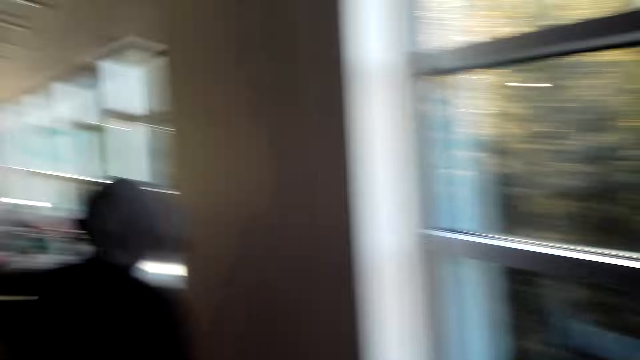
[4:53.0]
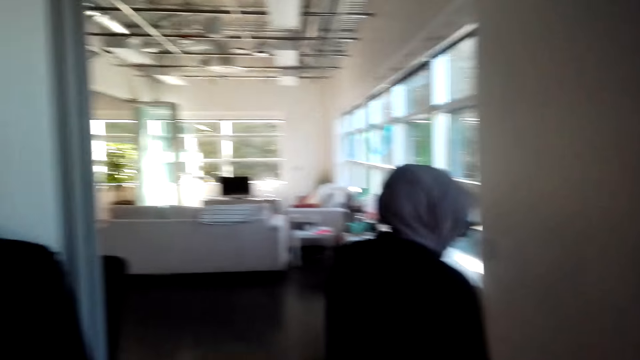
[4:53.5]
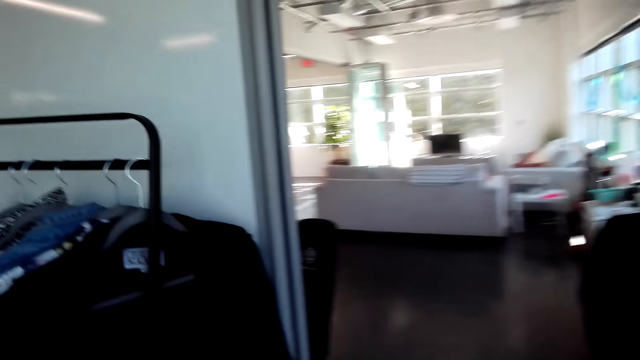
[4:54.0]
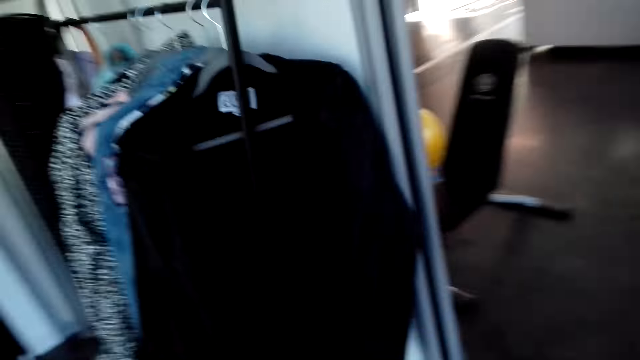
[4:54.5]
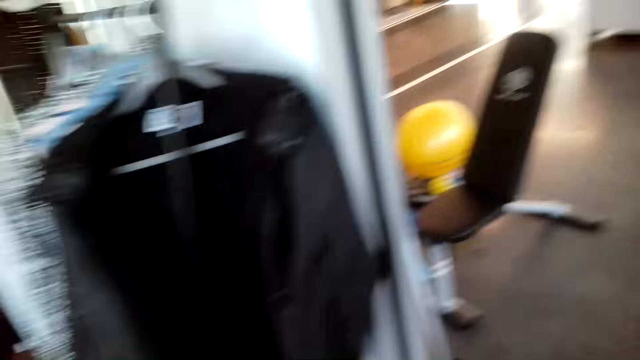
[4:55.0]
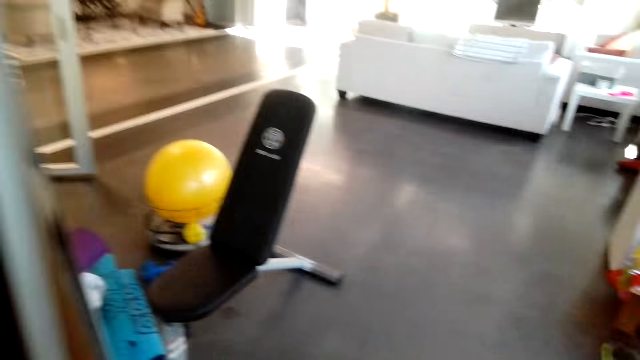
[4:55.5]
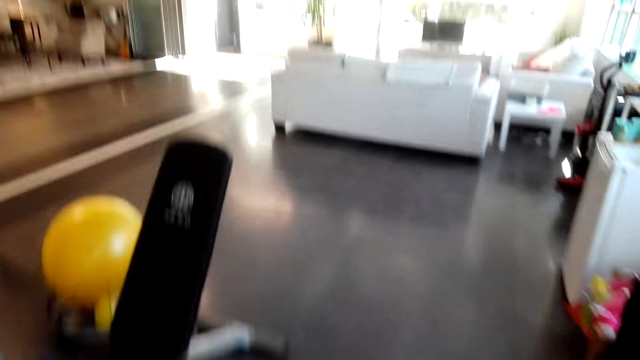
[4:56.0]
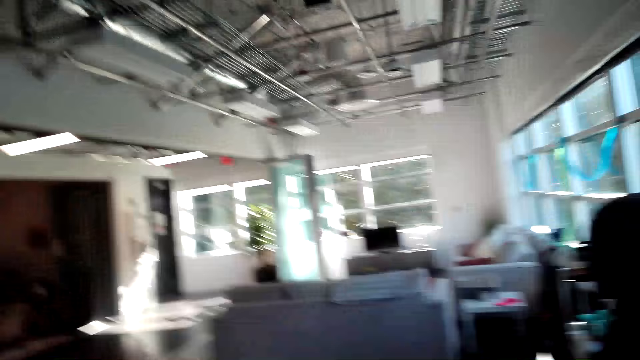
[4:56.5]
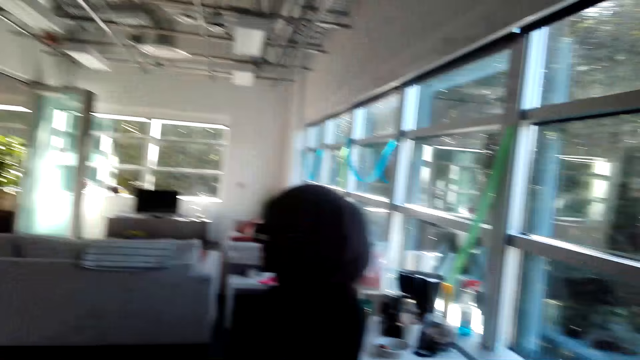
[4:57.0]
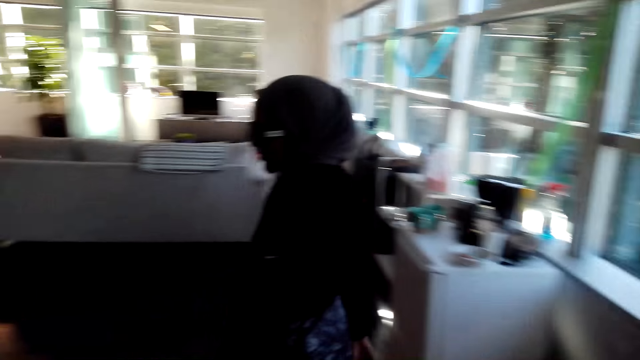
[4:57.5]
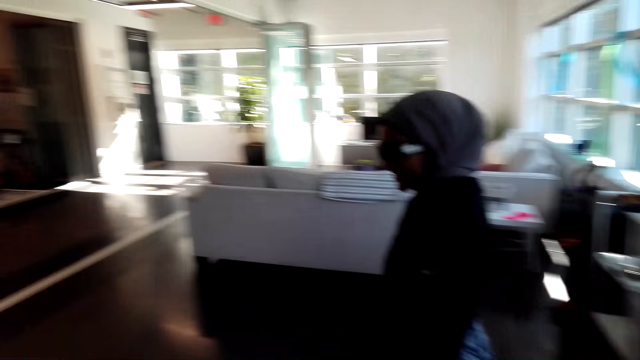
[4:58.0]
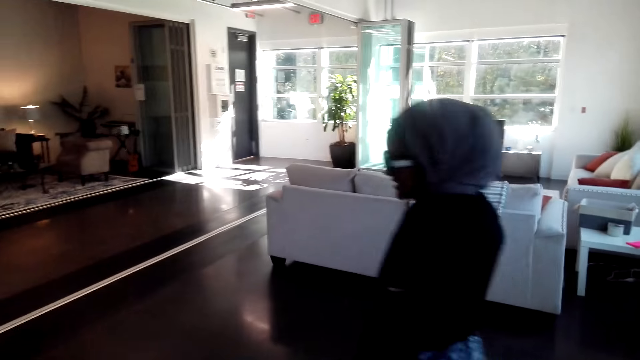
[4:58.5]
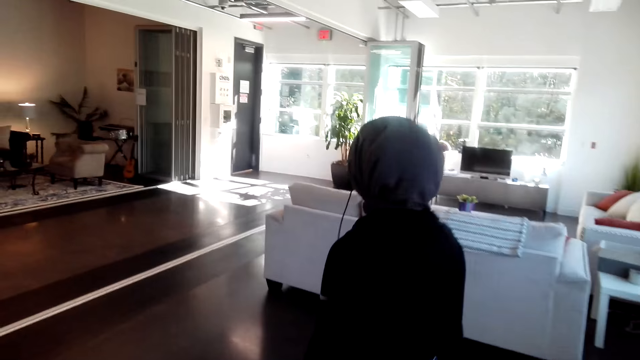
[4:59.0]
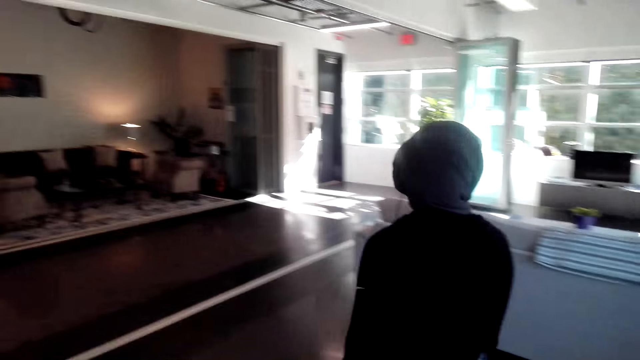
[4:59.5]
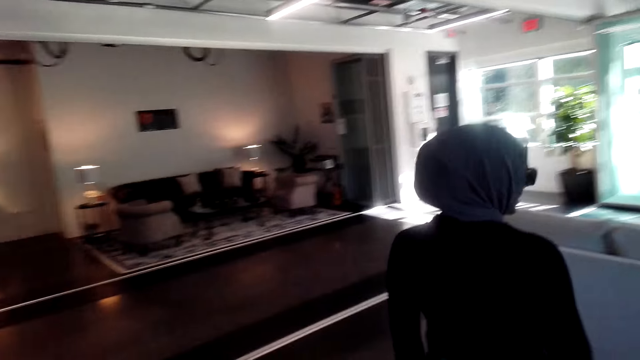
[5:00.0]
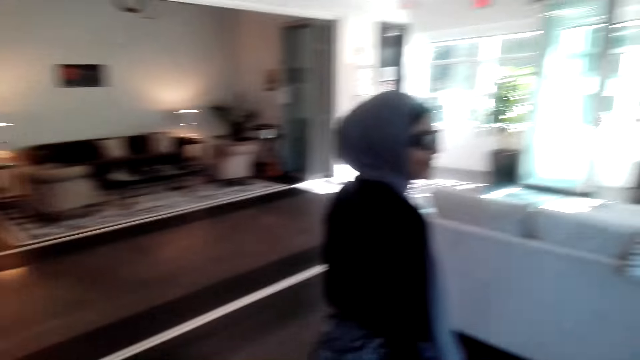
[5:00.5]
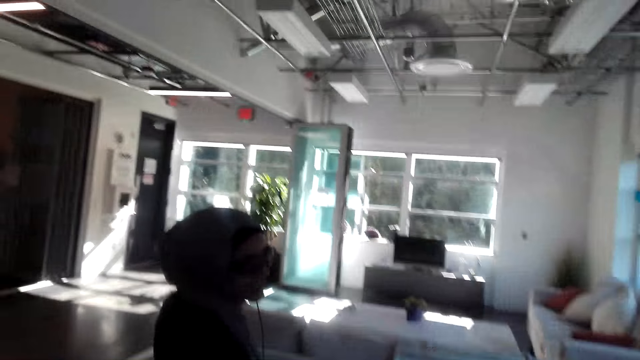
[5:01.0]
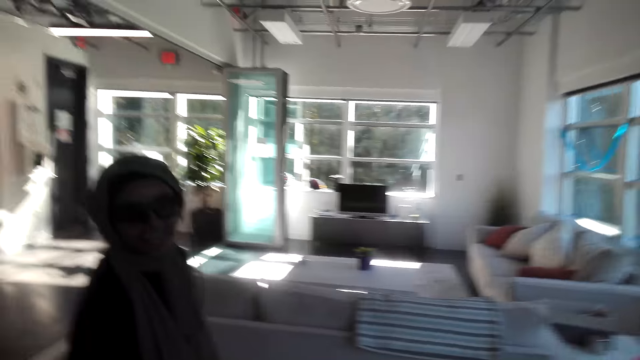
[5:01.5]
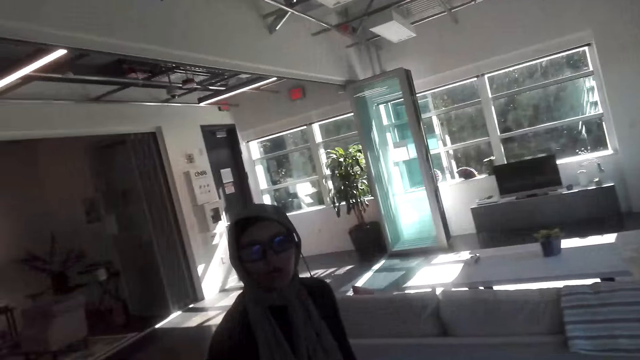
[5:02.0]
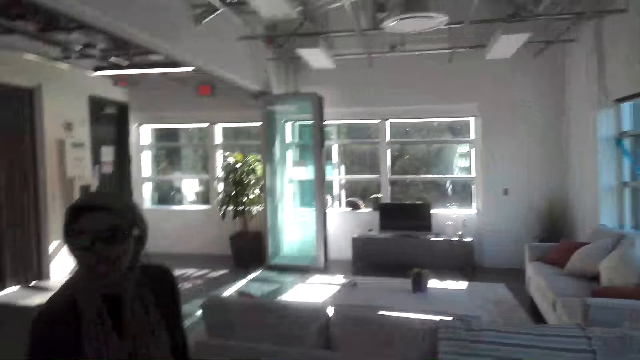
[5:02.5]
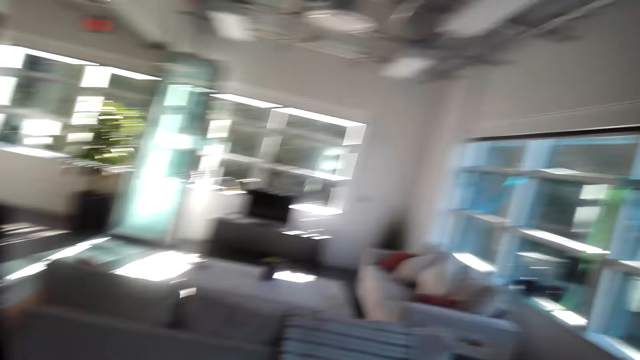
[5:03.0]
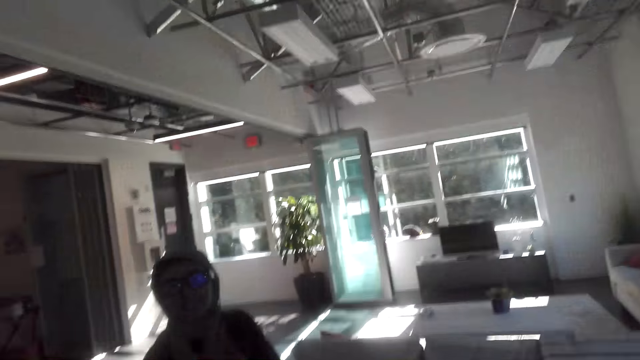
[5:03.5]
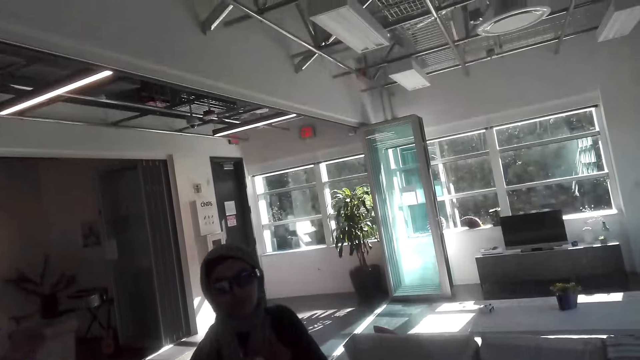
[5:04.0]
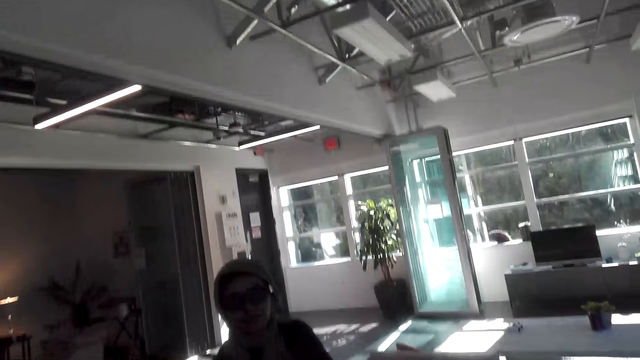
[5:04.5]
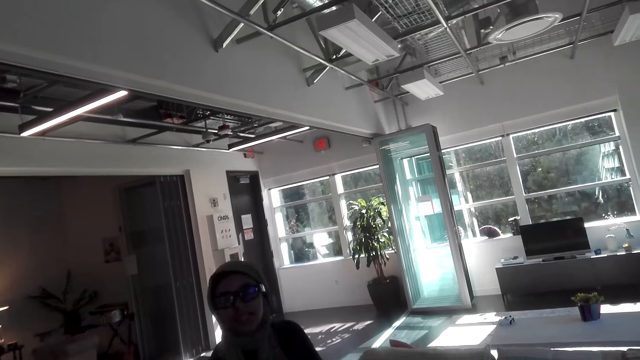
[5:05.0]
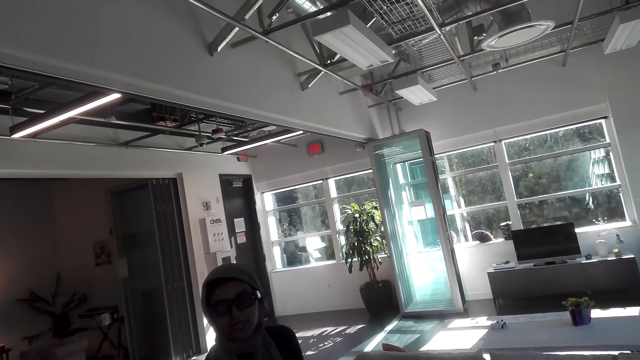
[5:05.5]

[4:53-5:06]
The camera wearer walks out of the bedroom. The person talks to the camera wearer.

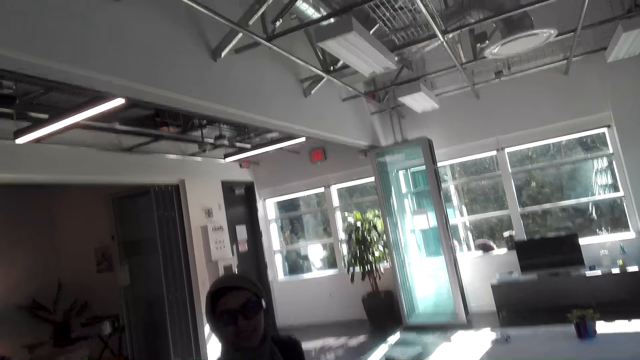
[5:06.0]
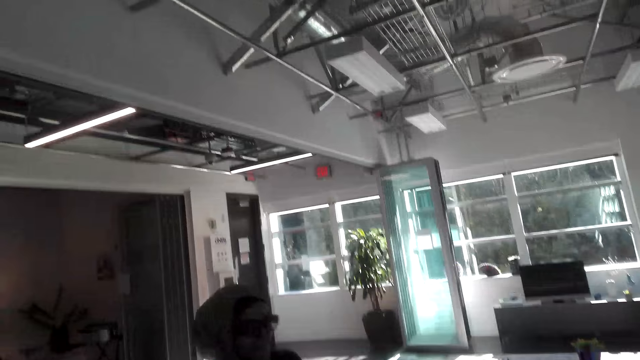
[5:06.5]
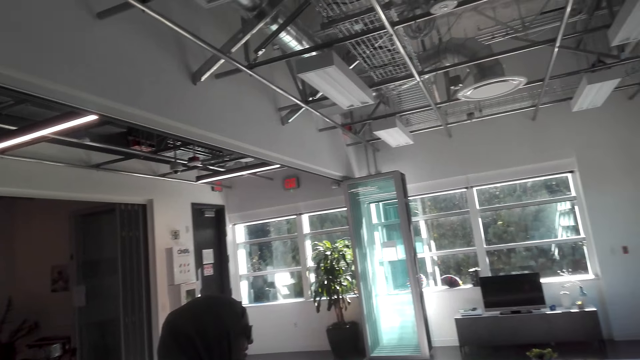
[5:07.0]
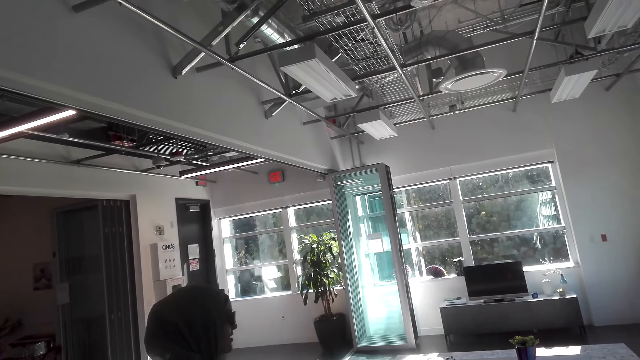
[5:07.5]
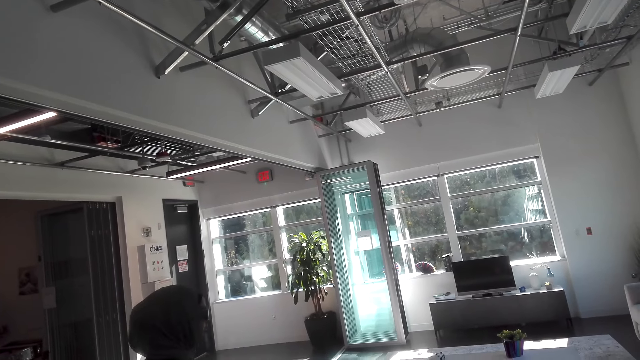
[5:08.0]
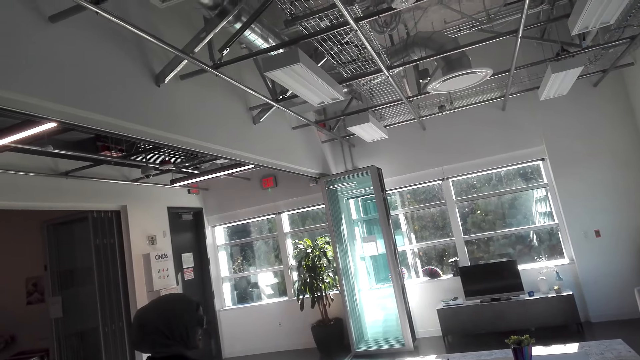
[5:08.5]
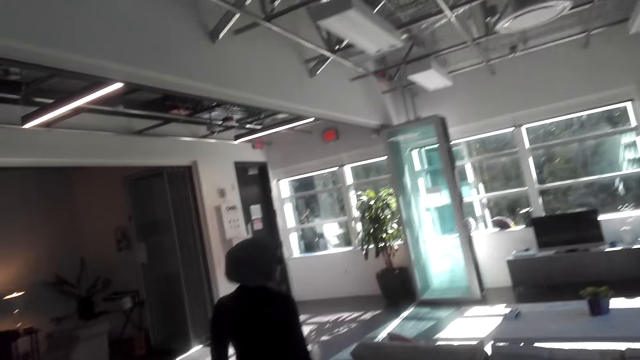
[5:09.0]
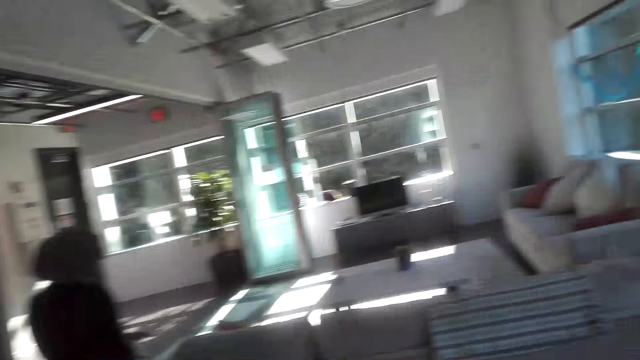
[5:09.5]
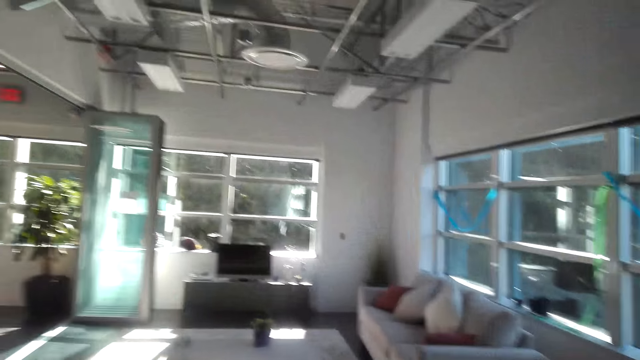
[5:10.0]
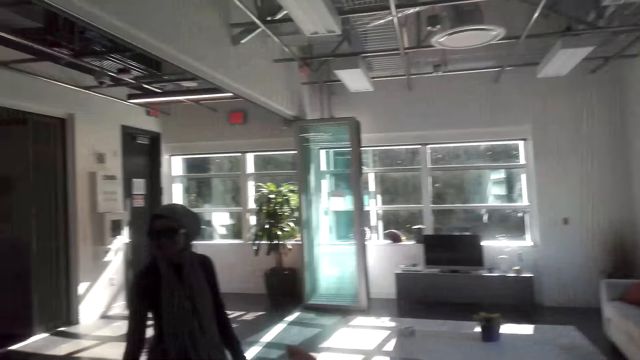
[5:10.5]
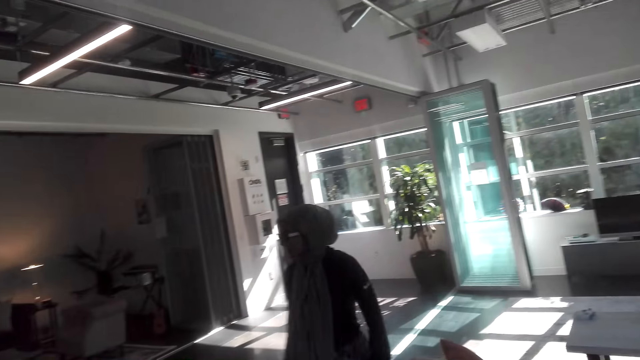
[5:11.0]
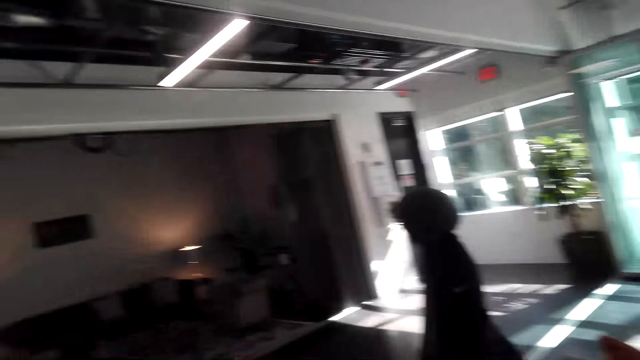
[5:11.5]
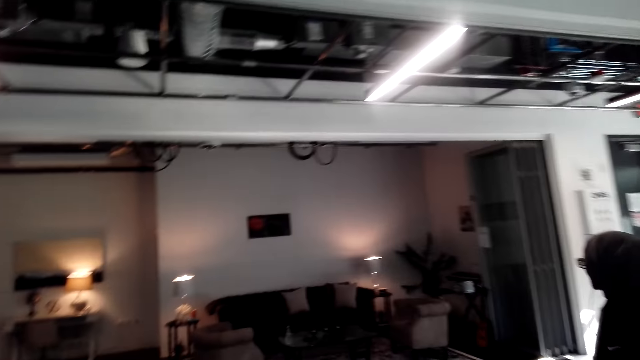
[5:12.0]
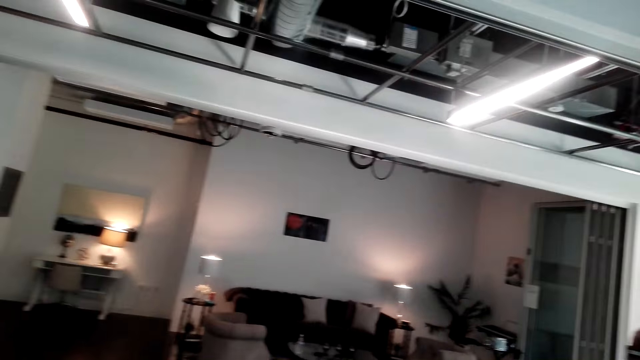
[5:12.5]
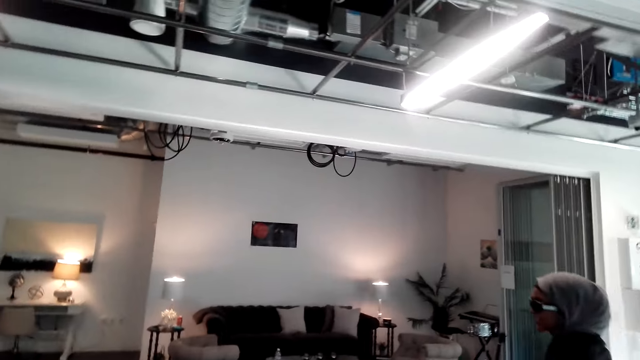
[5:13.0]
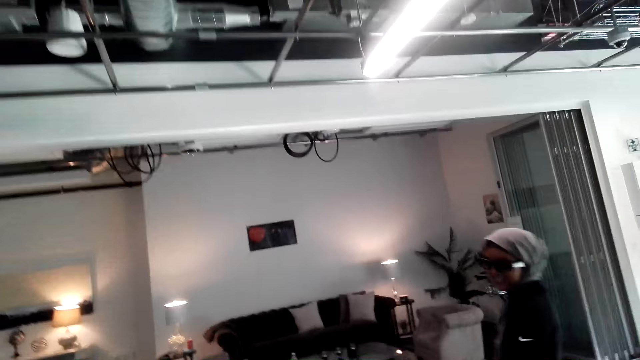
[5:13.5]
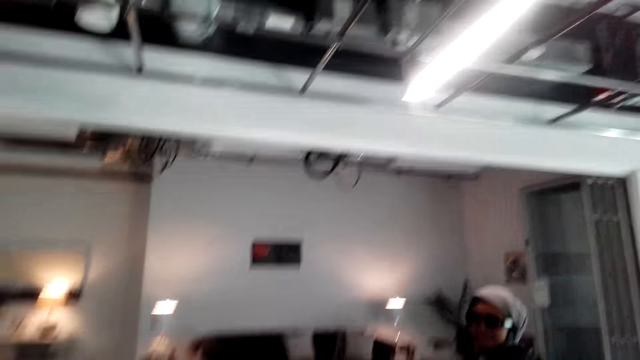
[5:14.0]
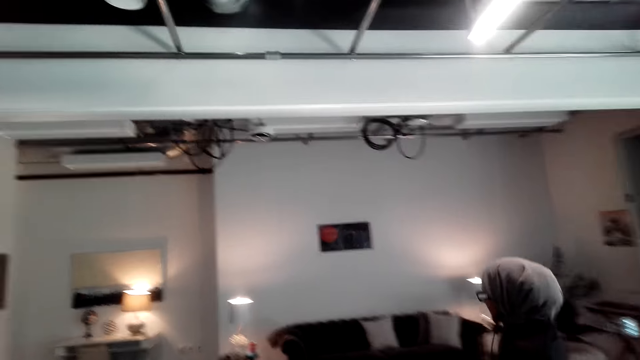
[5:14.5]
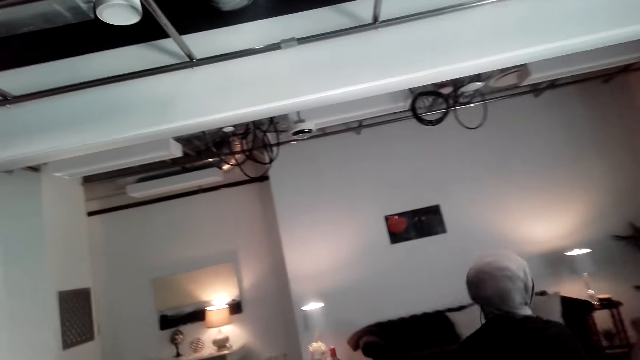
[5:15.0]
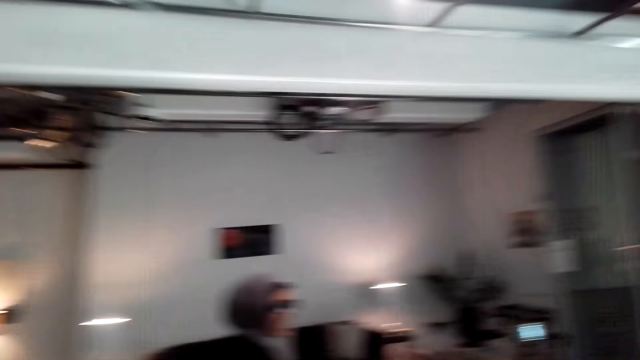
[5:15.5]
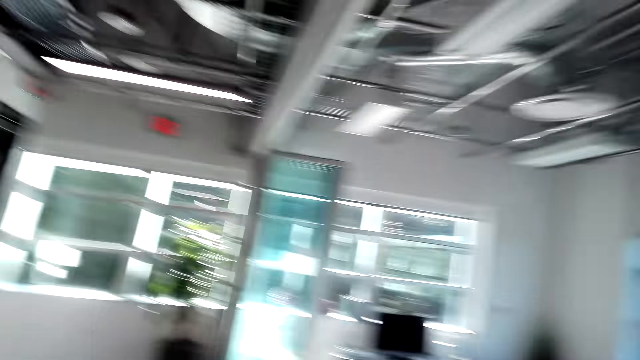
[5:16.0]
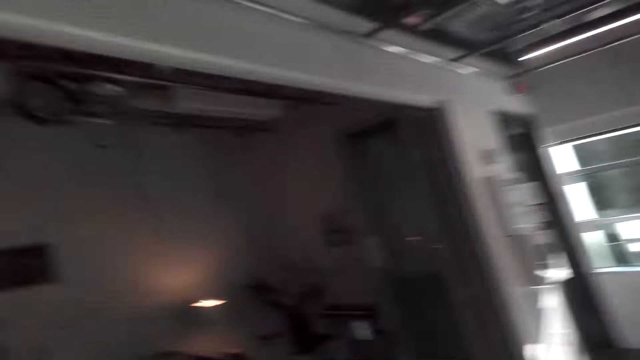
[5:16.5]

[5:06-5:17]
The camera wearer looks around. The person shows the camera wearer another section of the house.
